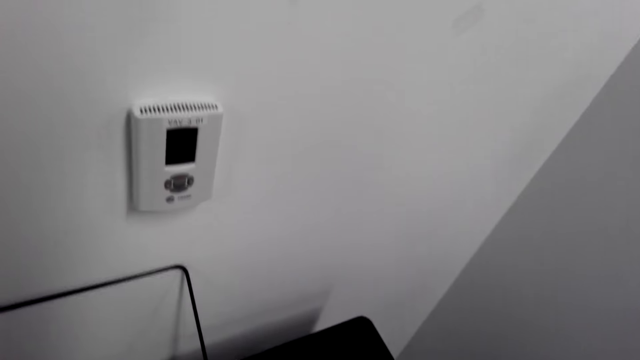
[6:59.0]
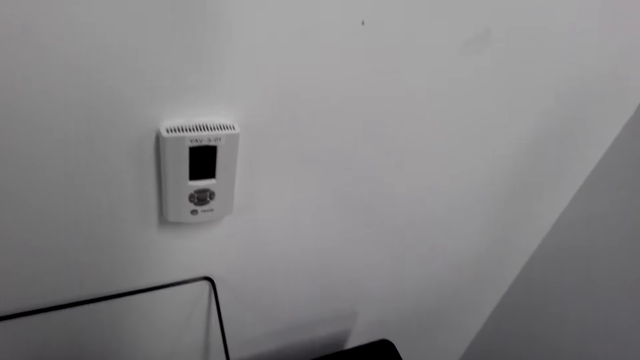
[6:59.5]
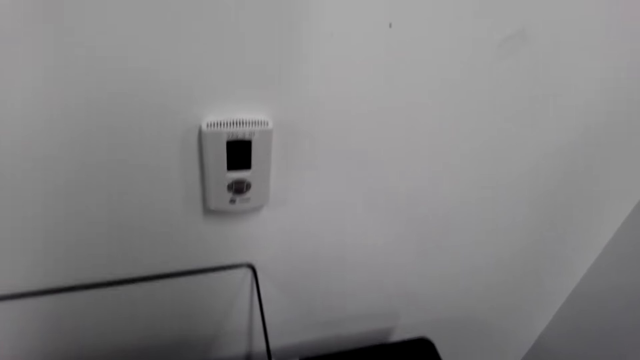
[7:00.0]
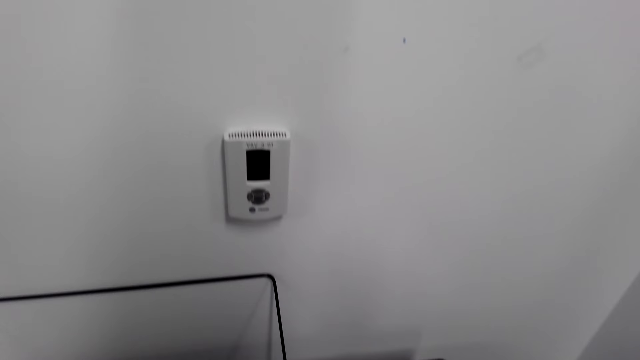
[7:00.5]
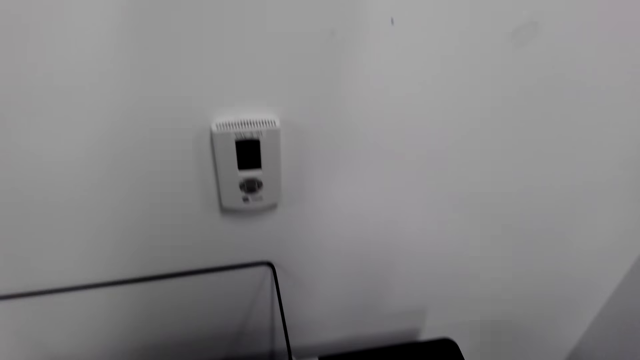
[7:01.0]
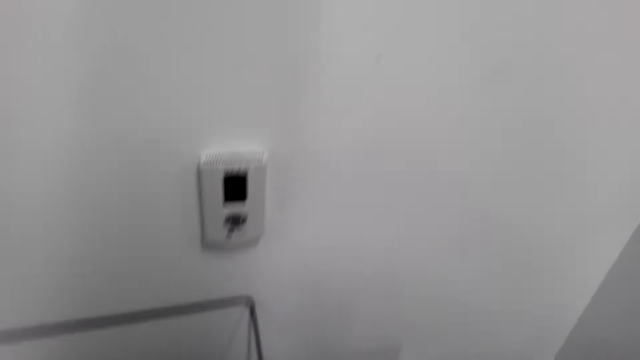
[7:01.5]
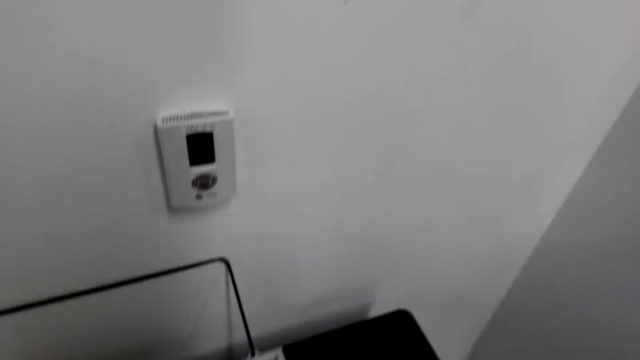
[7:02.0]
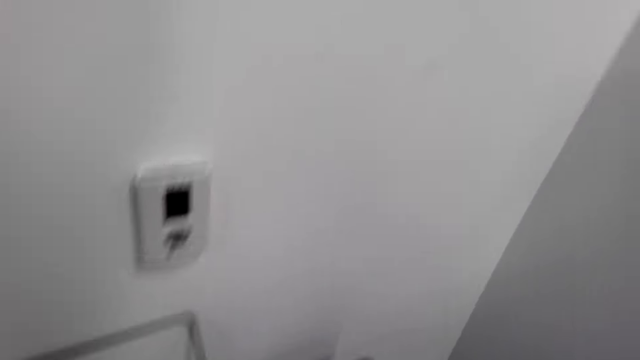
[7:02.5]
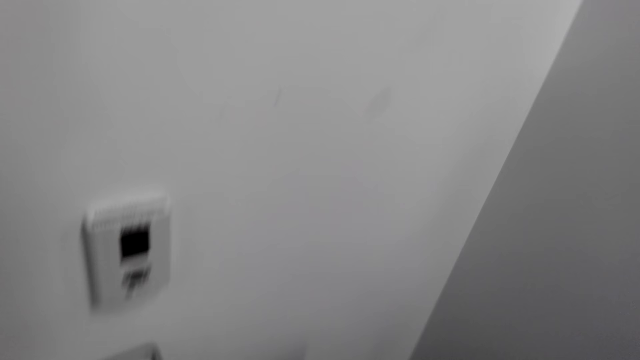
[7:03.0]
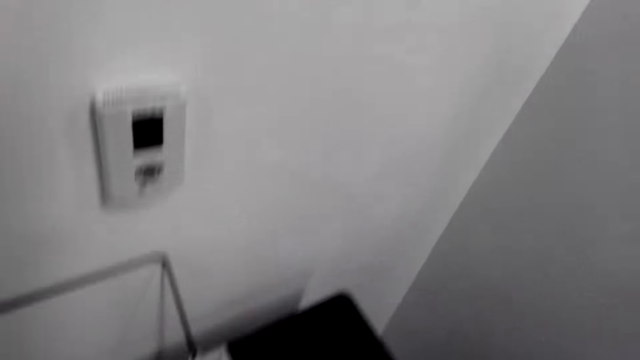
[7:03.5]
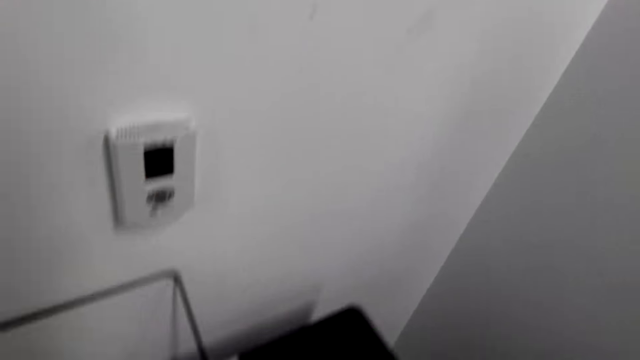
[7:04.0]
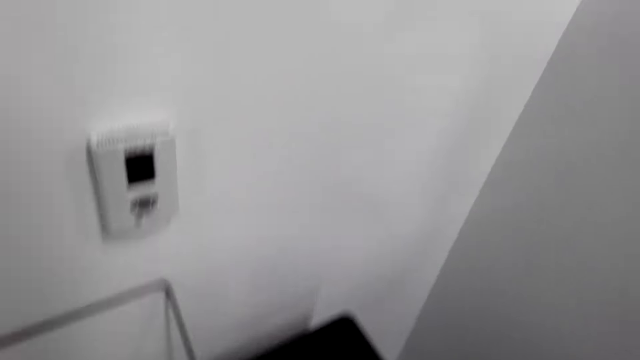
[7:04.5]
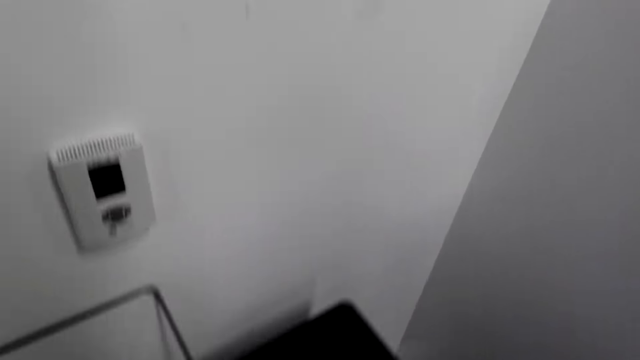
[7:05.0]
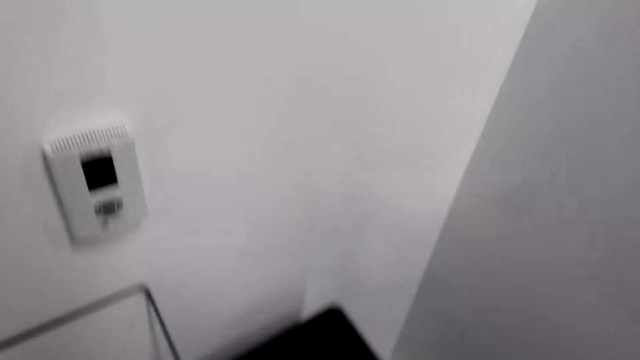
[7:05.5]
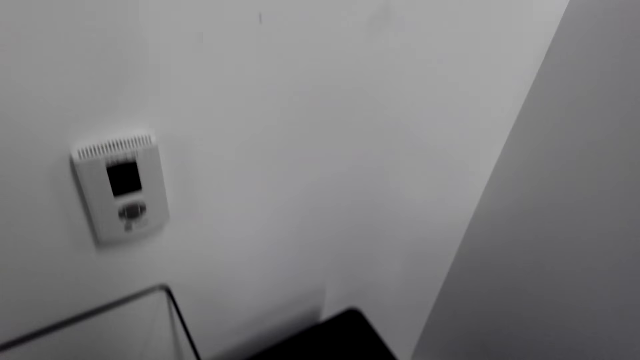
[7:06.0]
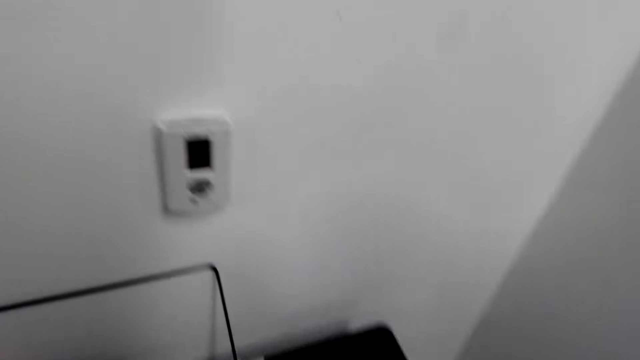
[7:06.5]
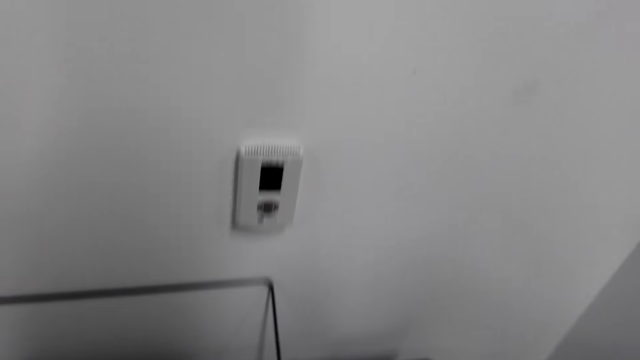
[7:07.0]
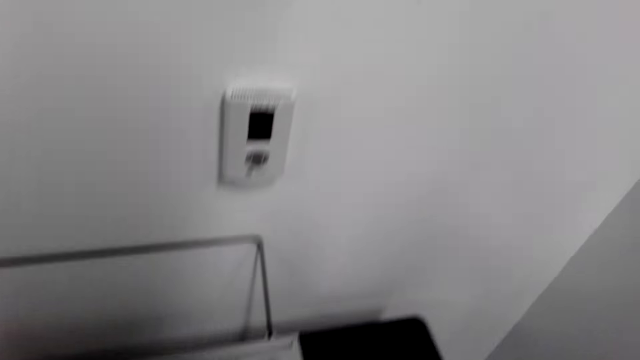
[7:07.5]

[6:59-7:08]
The camera wearer plays a piano. They look around.

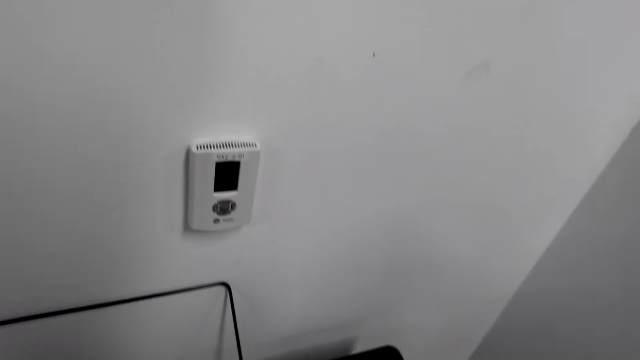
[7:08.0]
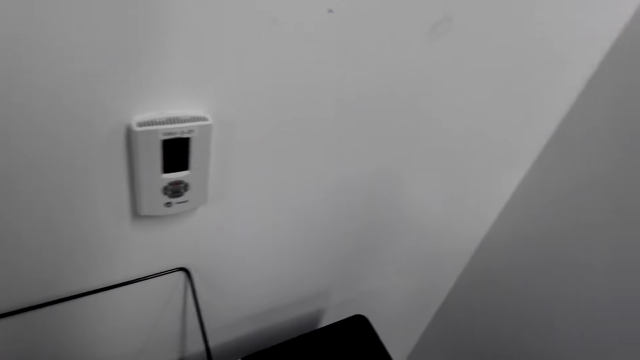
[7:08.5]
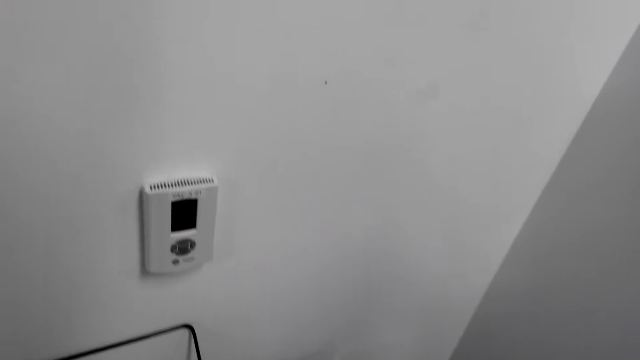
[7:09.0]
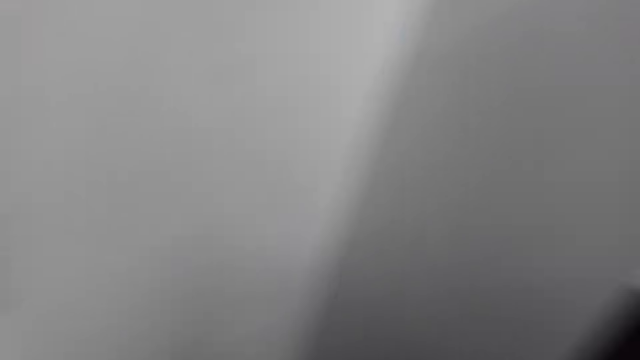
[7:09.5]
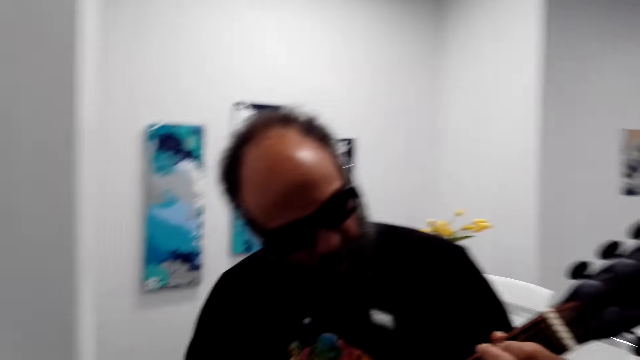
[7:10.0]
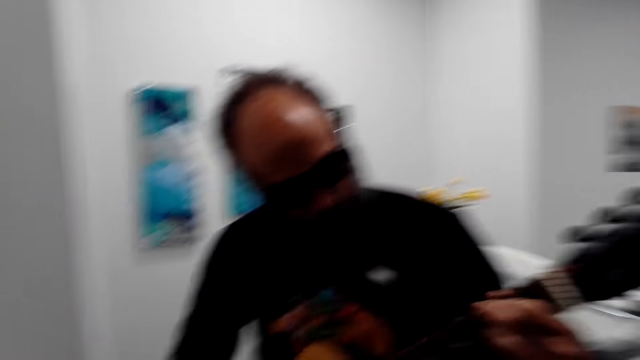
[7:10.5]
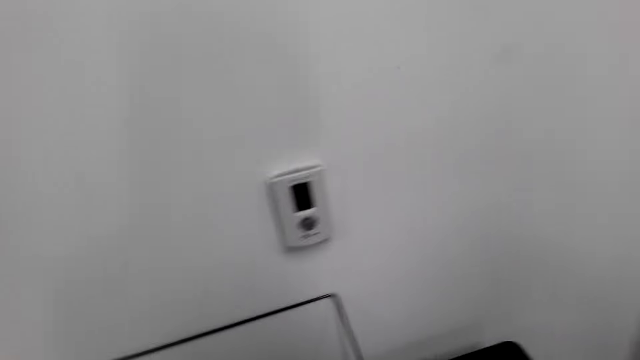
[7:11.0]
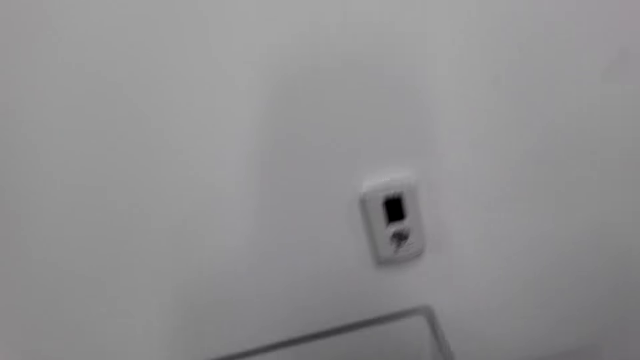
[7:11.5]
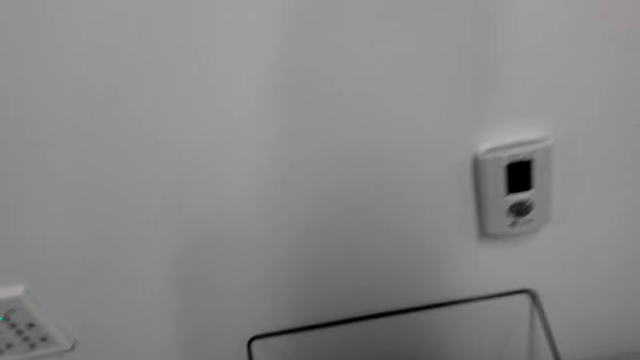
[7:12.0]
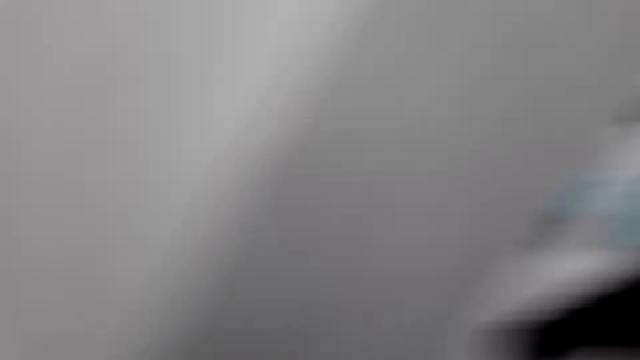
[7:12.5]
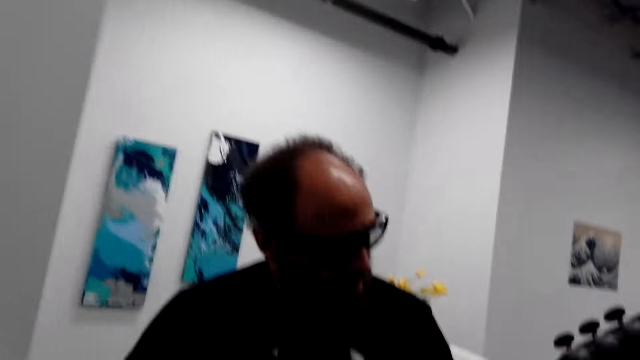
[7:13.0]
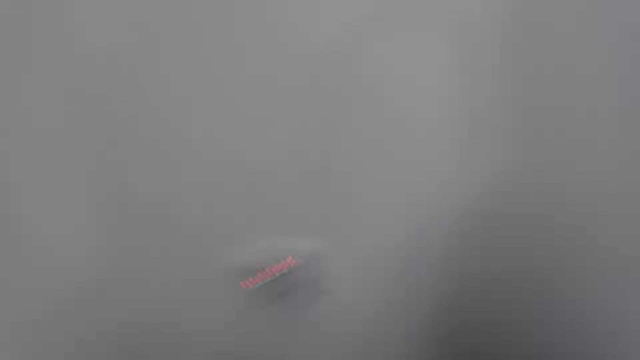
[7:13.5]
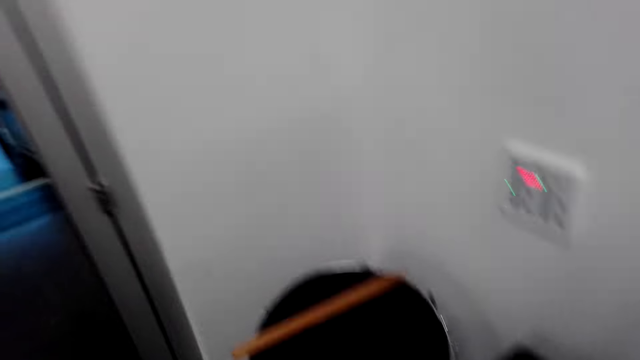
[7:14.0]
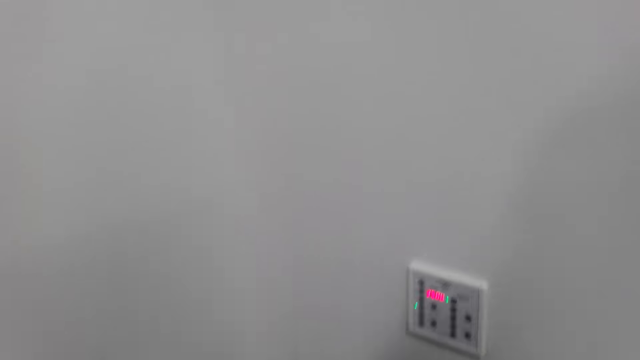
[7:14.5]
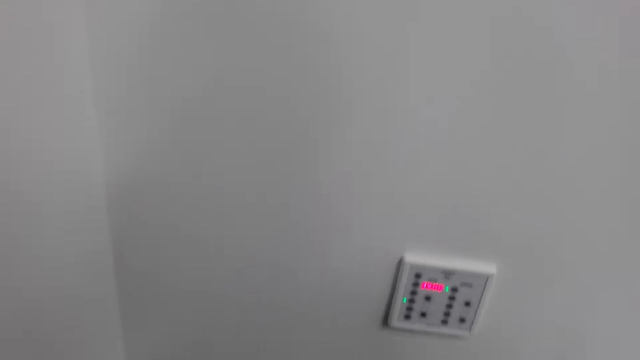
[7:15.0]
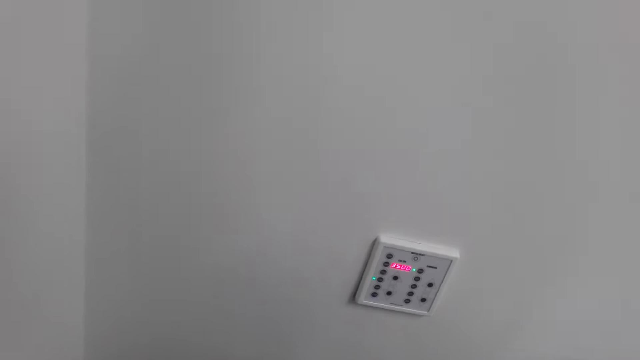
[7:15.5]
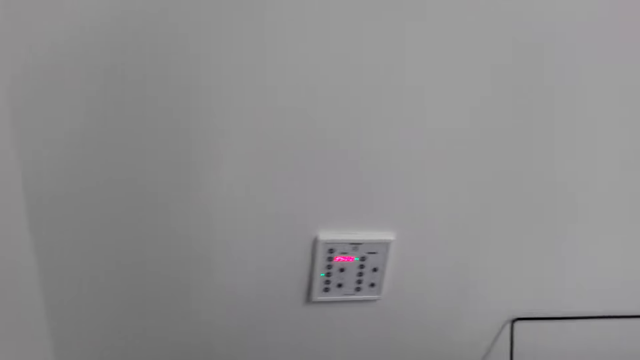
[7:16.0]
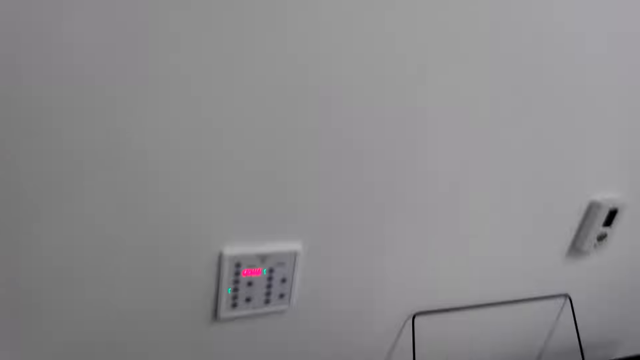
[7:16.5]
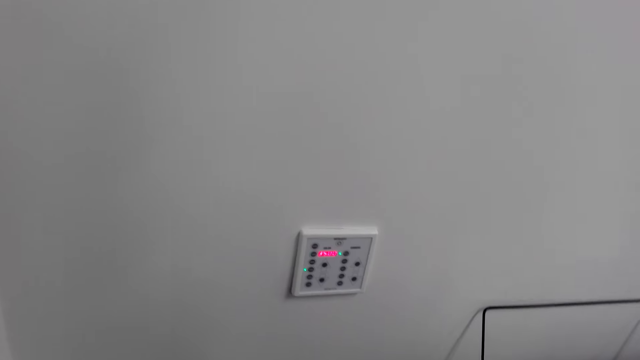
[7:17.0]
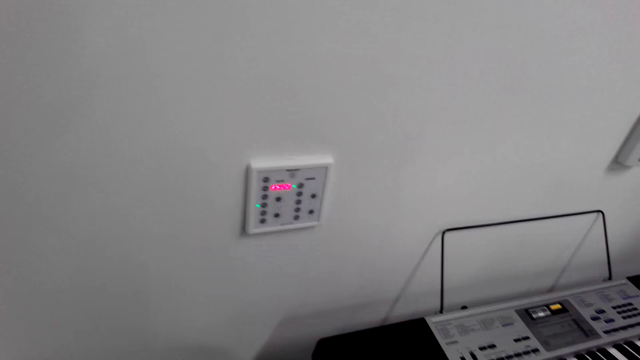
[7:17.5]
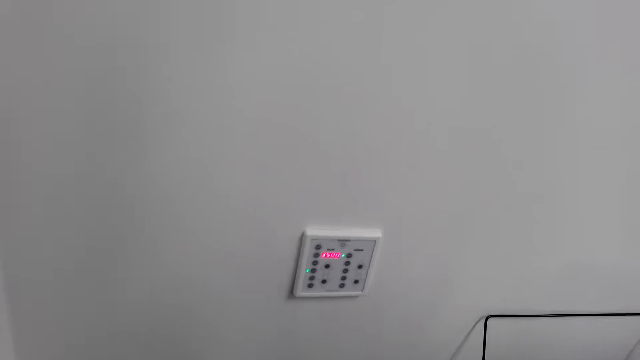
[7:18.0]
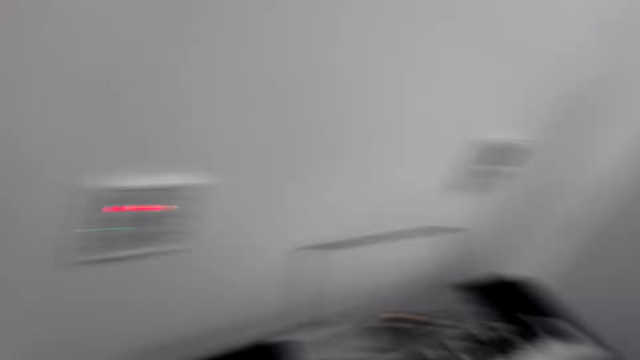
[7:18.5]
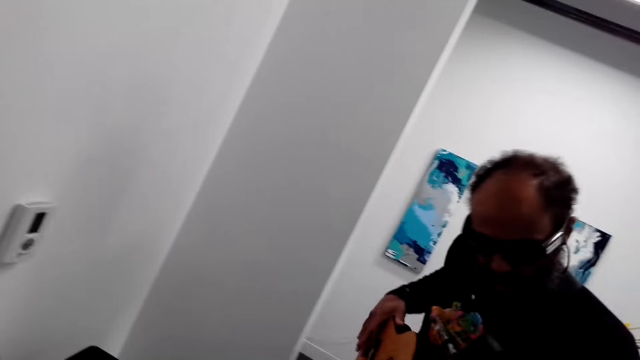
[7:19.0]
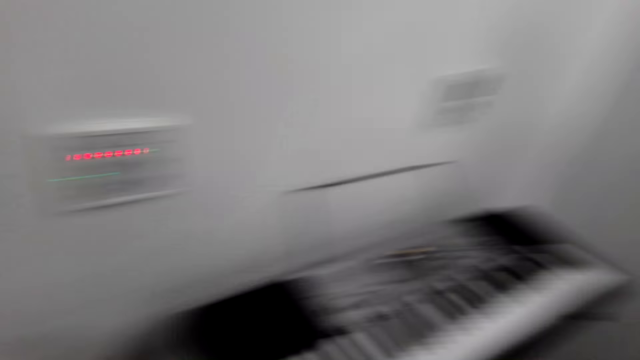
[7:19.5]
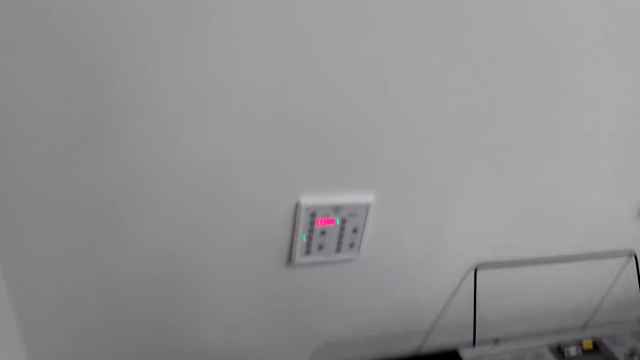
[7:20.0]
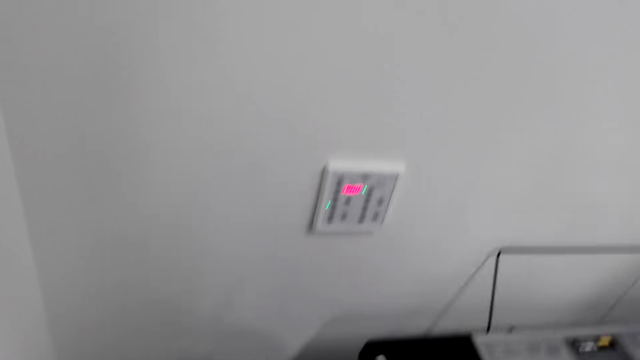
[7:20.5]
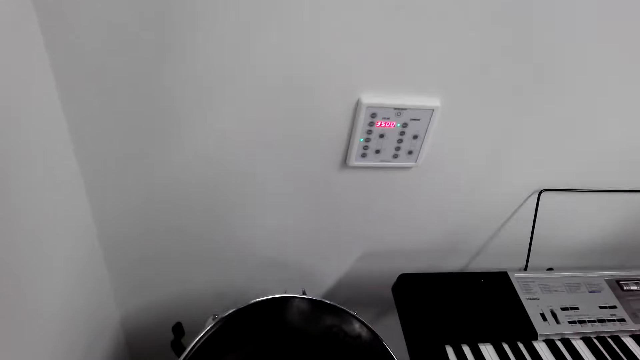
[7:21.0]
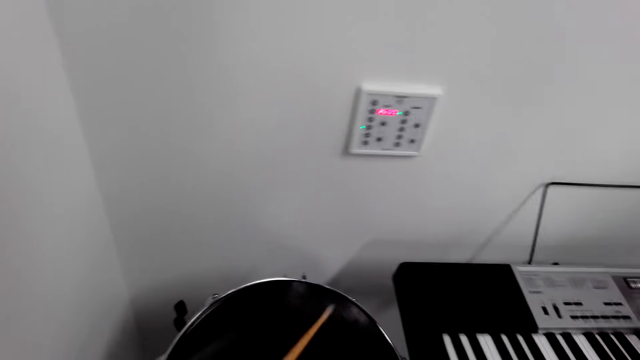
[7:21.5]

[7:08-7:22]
A man plays a guitar. The camera wearer plays a piano. The man plays the guitar again. The camera wearer hits drums with sticks. They play a drum. The man holds the guitar.
